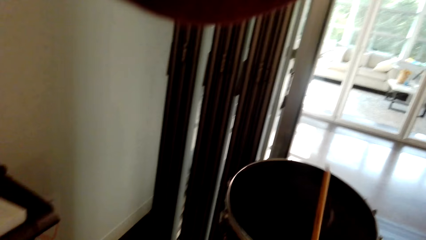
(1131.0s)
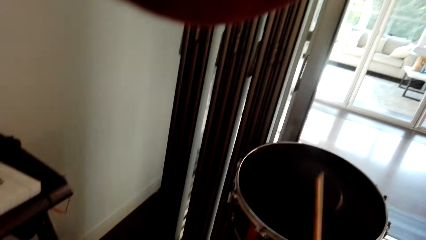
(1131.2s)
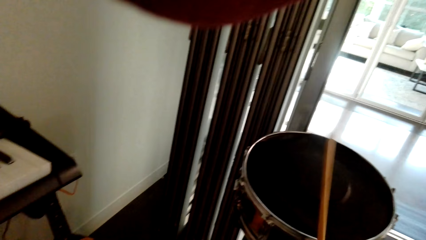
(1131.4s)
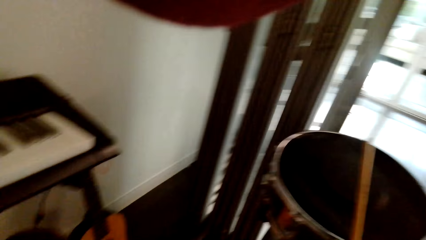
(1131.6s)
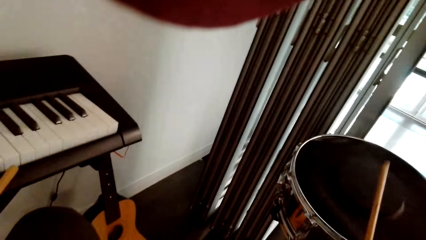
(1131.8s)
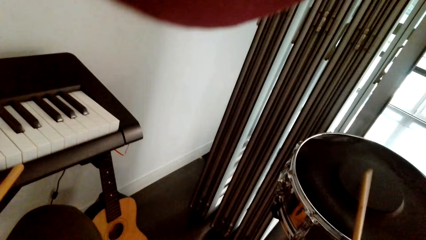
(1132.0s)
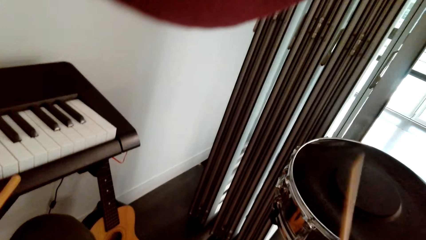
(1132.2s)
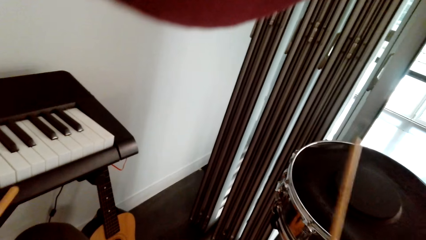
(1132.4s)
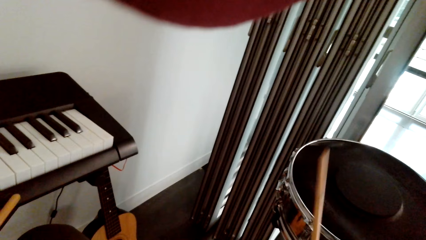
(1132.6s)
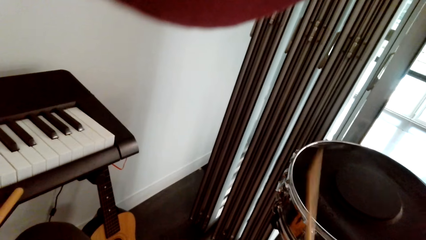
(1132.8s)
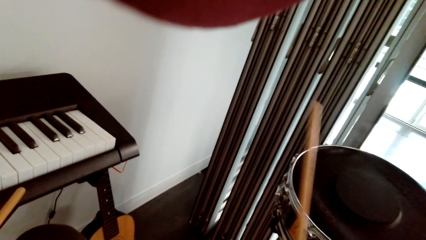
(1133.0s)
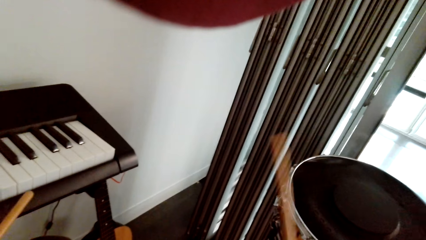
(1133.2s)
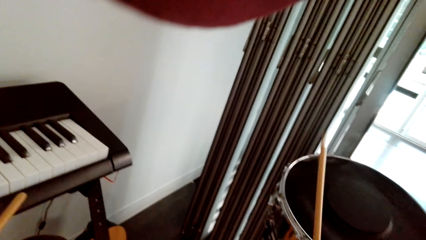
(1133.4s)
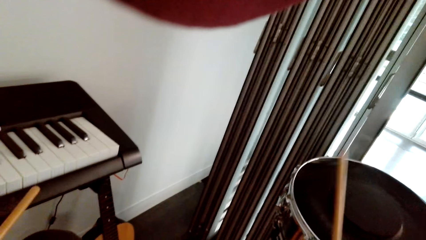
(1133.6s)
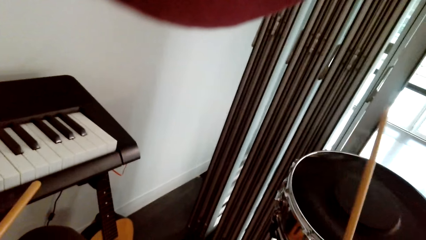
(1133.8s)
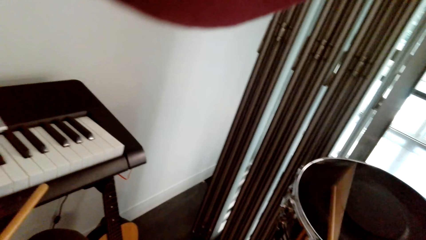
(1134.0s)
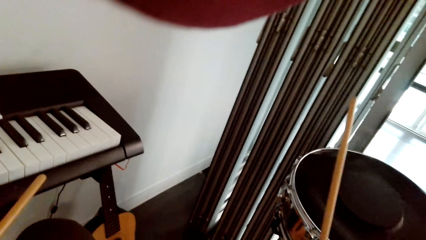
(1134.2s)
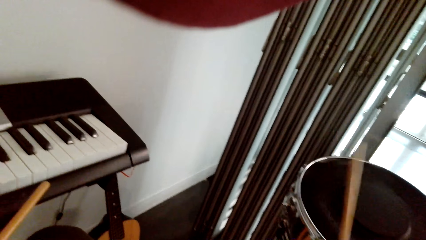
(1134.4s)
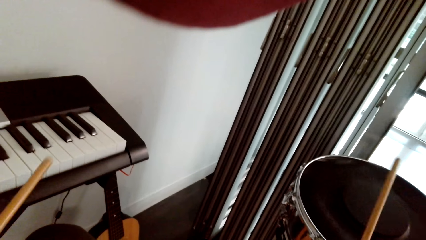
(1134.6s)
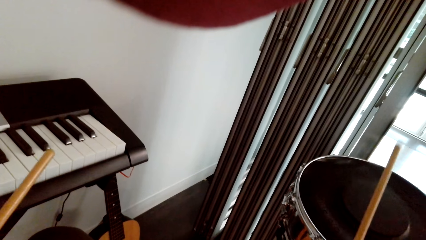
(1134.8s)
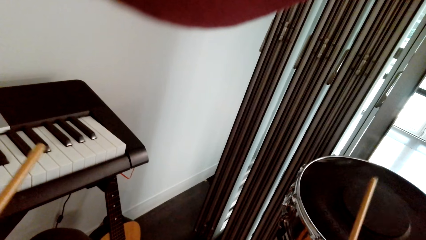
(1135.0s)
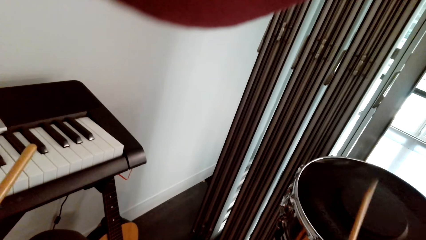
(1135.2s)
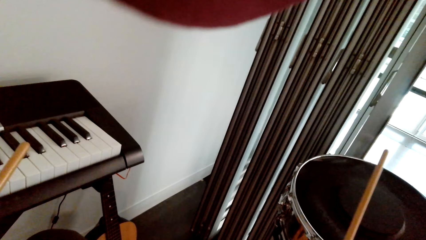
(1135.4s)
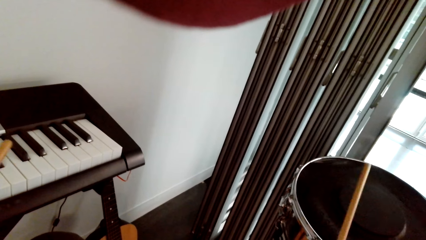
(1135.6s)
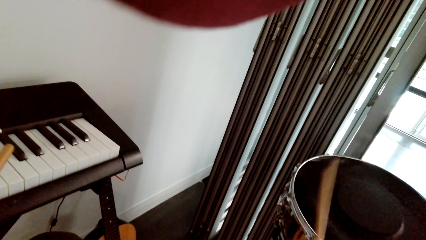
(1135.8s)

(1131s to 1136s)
The camera wearer beats the drum.

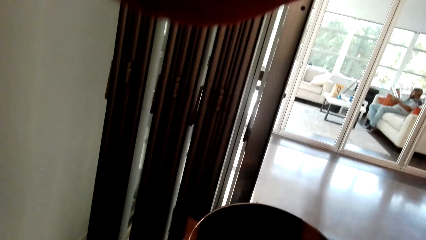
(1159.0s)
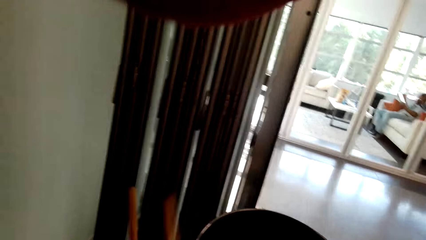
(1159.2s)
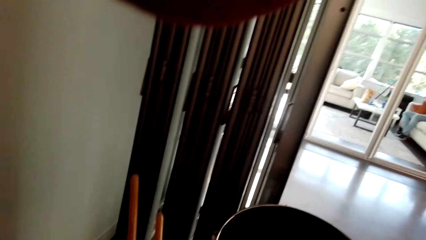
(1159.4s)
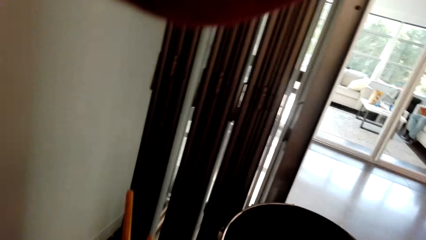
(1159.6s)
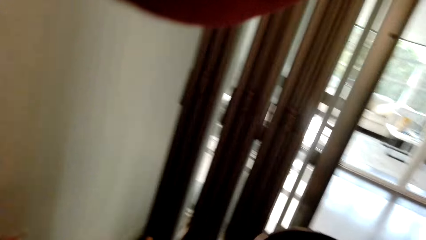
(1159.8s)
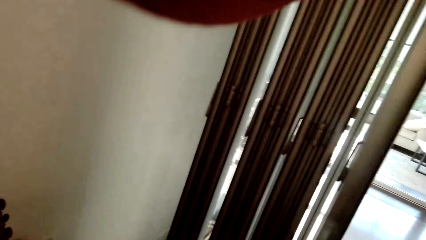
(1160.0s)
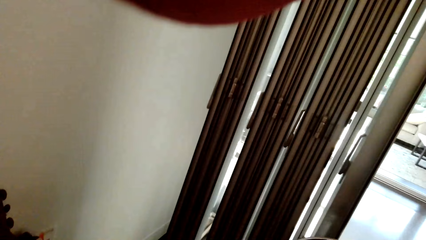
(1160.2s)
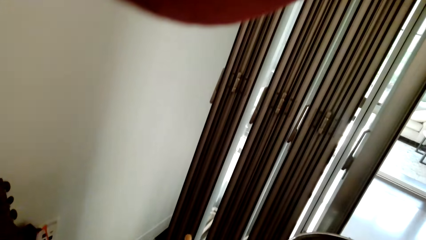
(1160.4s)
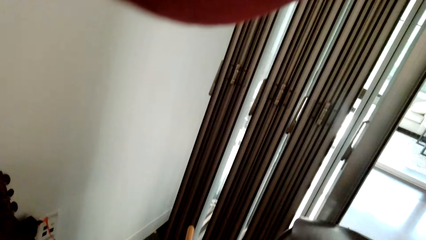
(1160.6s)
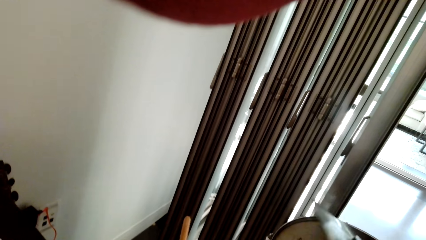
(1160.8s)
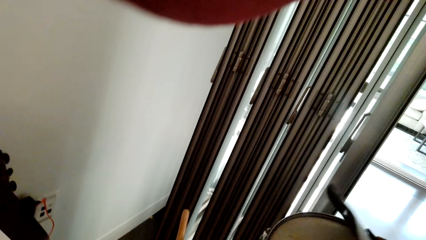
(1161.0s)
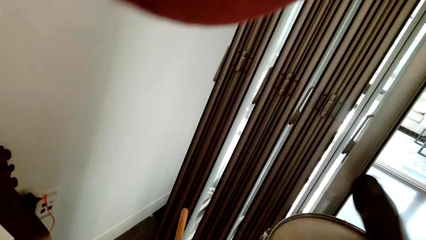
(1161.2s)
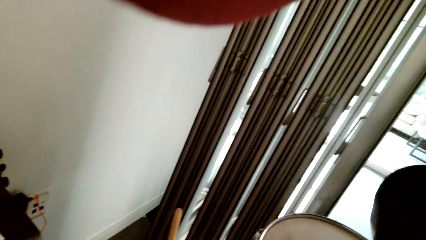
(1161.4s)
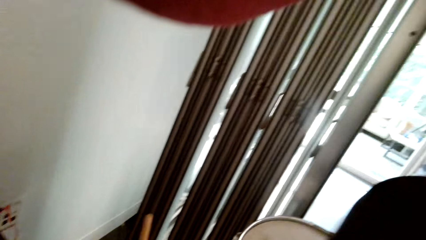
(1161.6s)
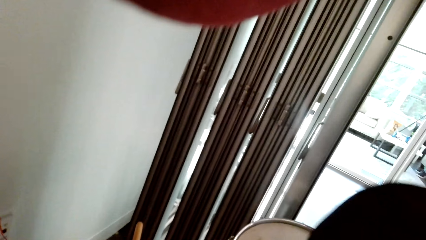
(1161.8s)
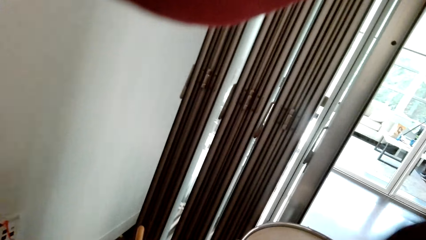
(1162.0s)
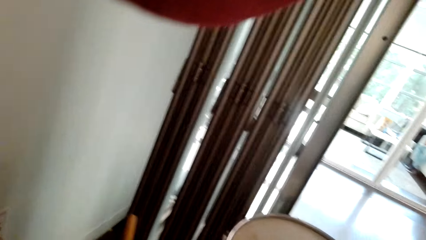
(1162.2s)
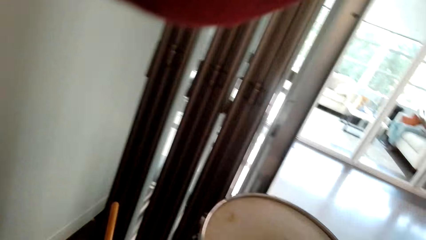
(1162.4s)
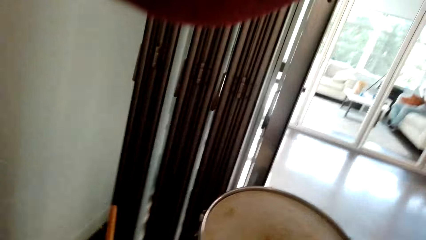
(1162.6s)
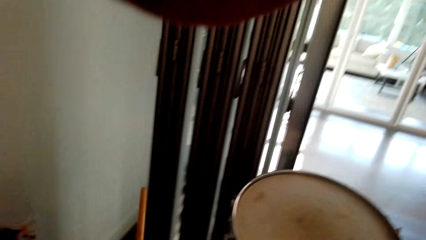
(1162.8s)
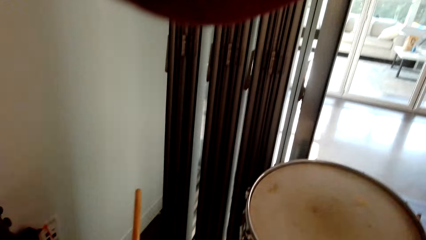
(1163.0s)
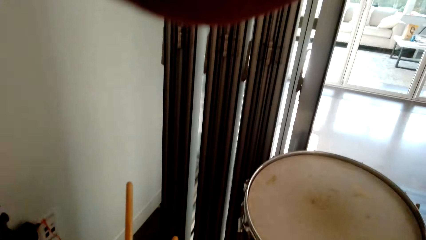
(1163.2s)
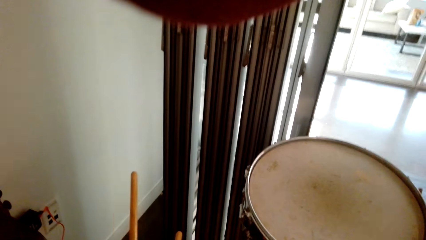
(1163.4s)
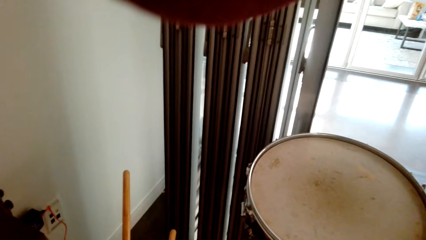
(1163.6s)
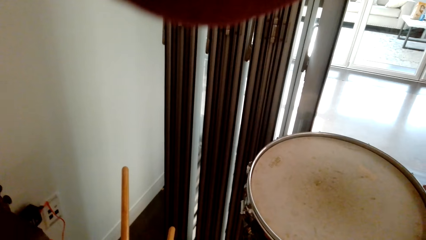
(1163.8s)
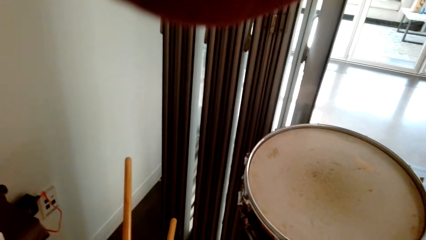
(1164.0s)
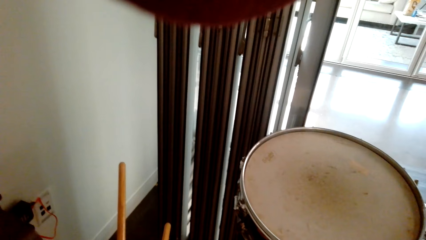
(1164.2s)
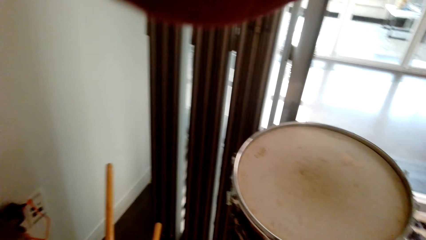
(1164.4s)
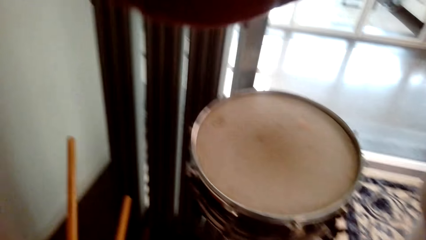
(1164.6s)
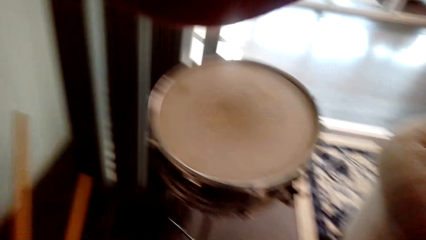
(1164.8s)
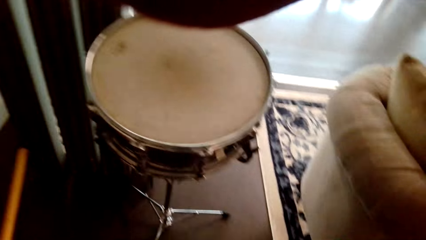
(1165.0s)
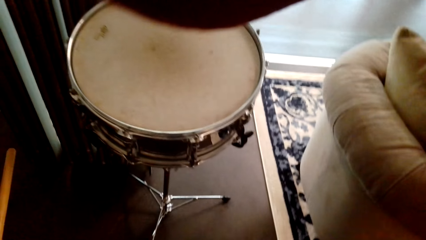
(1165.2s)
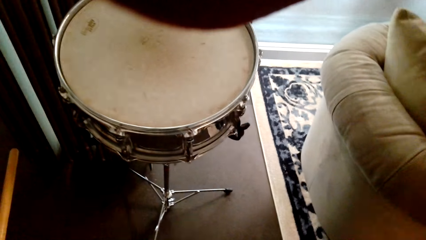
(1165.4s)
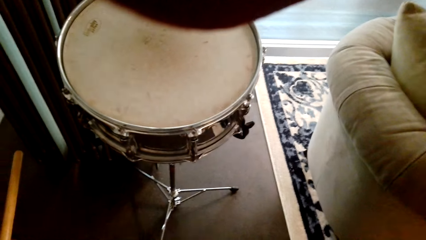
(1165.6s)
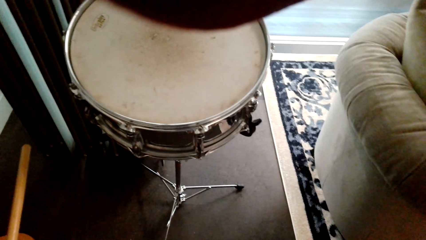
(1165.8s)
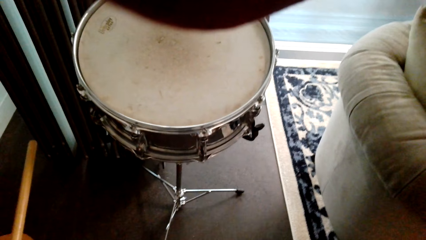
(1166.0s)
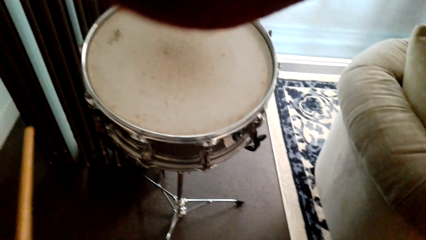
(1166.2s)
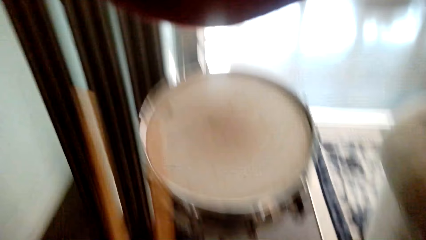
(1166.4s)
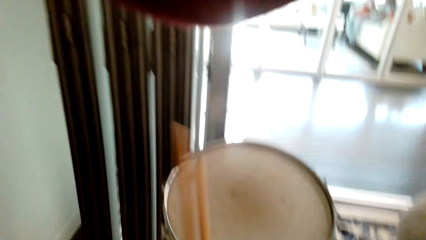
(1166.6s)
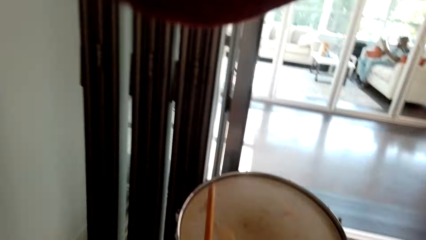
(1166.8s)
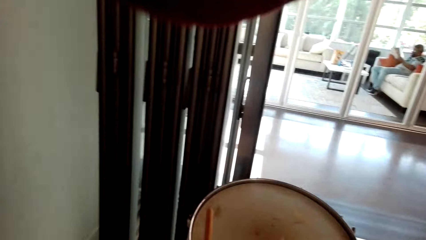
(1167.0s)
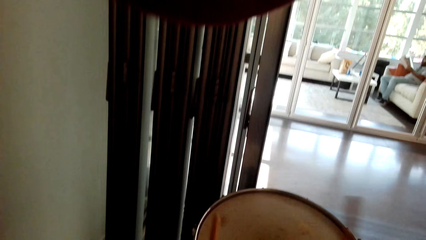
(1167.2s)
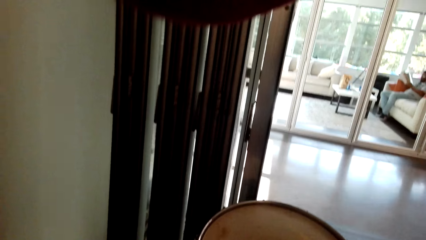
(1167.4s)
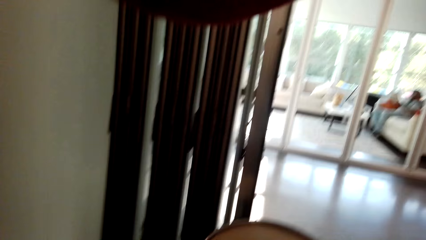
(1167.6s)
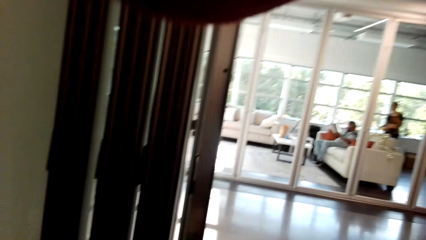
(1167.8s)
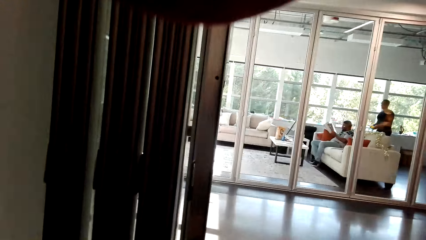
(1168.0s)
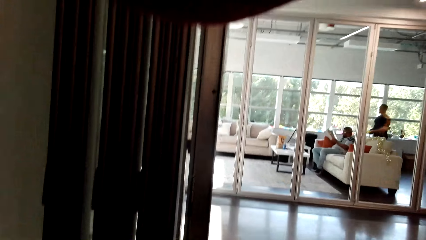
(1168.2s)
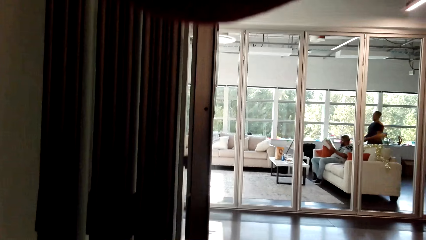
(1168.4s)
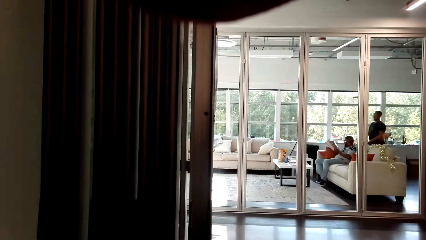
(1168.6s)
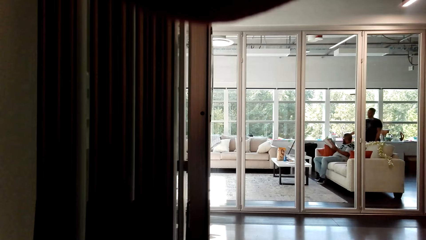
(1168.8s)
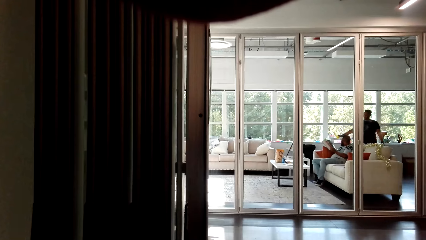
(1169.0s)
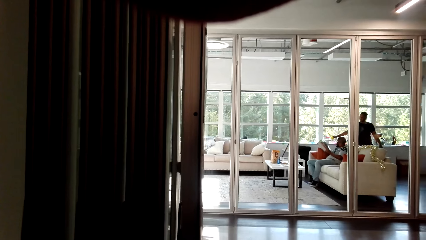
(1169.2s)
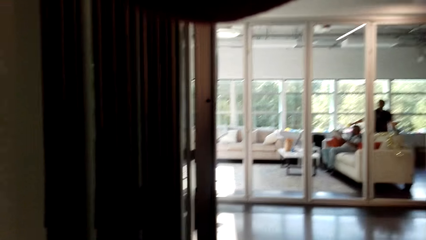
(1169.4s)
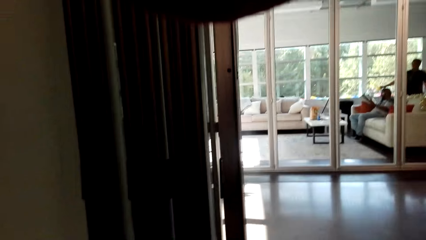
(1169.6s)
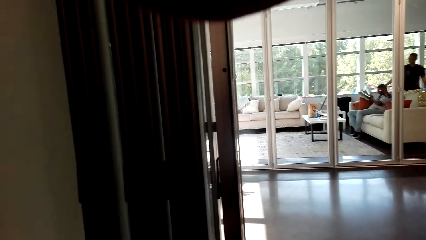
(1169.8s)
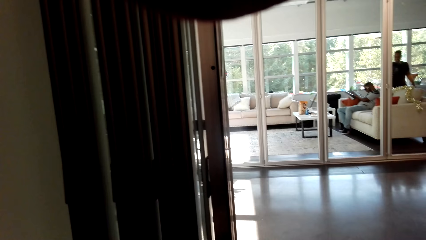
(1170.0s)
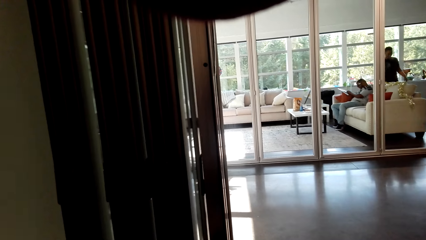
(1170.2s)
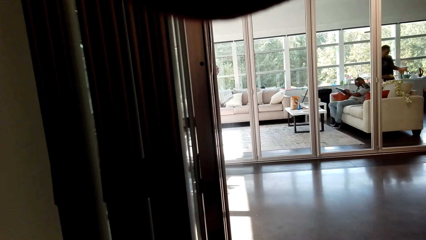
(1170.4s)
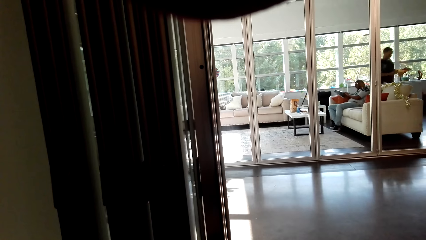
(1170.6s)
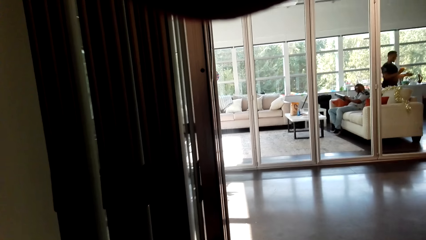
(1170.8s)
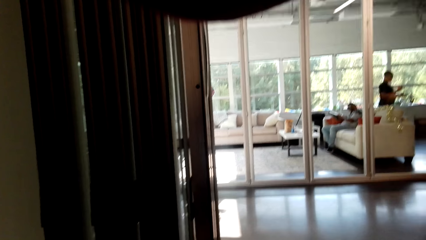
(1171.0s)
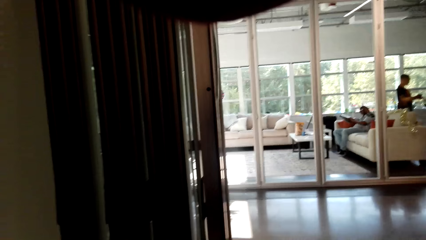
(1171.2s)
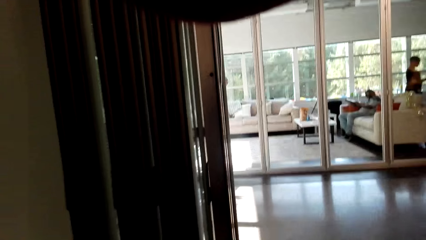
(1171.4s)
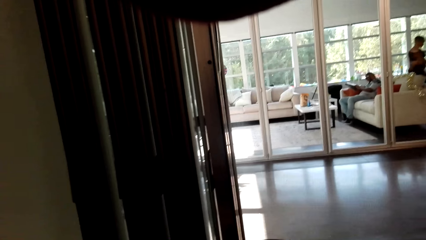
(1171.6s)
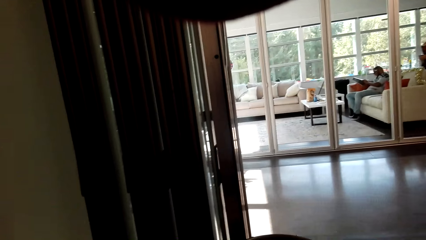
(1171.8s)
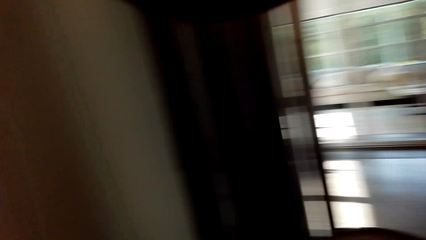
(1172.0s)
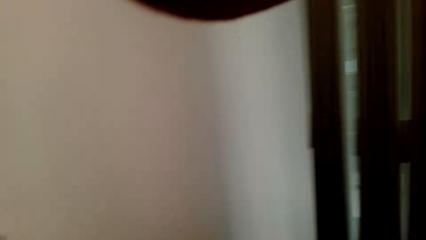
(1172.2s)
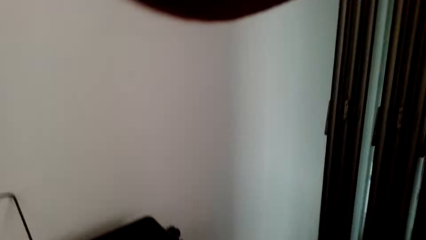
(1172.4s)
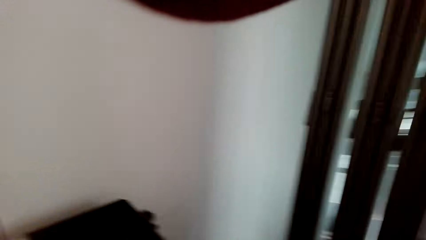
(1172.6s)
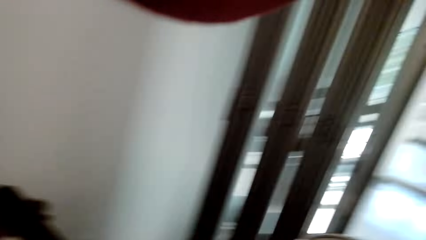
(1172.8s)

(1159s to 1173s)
The camera wearer plays the piano. They pick up the drum. They beat the drum.
